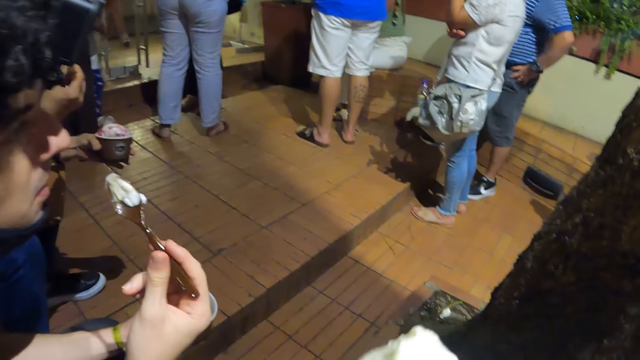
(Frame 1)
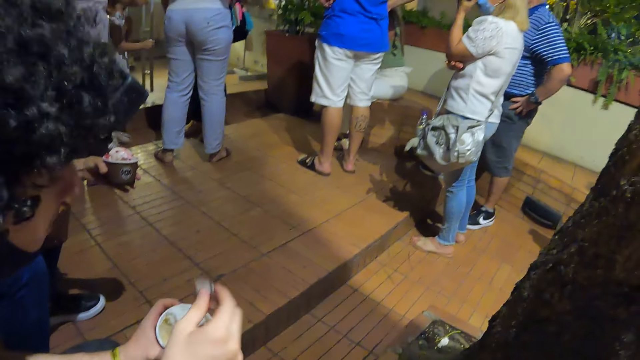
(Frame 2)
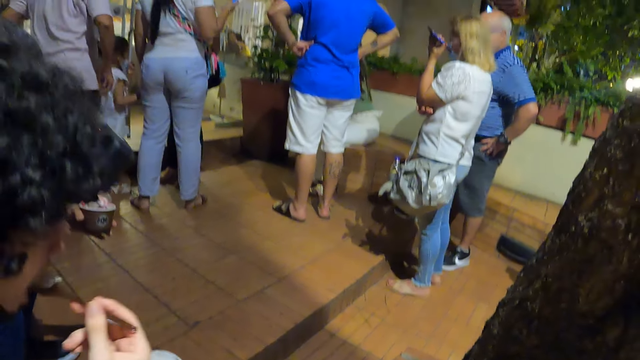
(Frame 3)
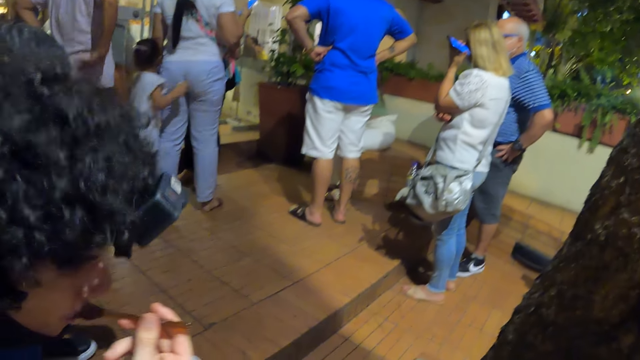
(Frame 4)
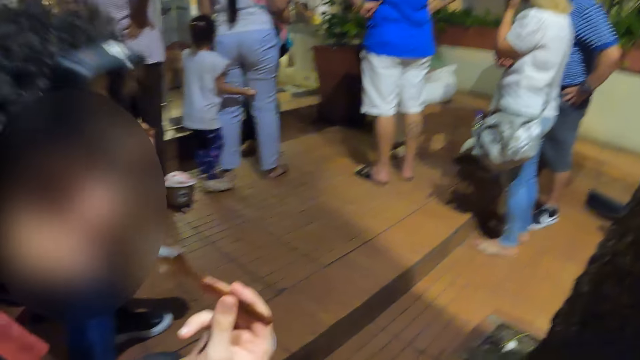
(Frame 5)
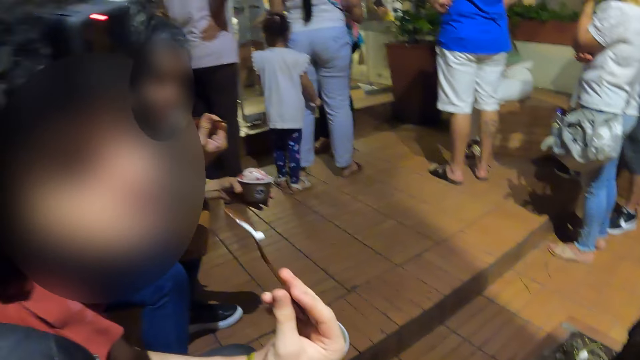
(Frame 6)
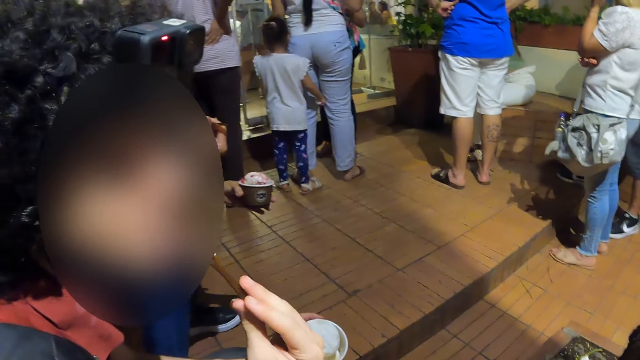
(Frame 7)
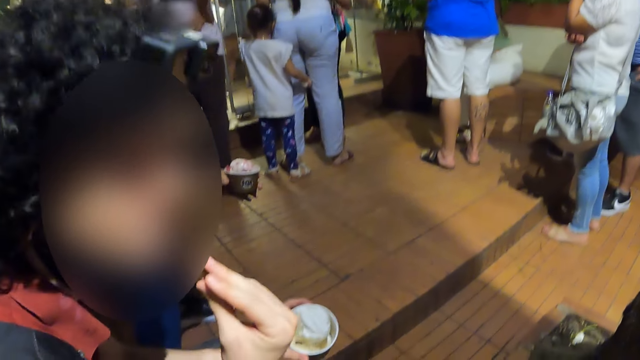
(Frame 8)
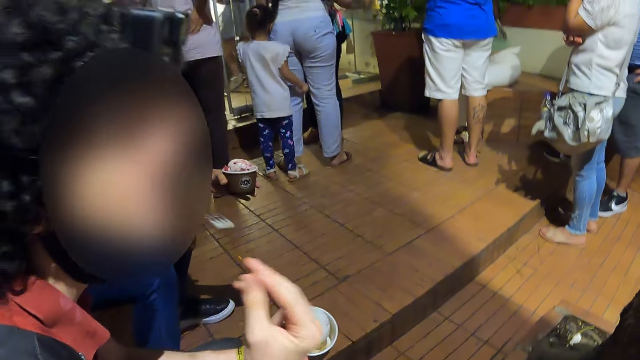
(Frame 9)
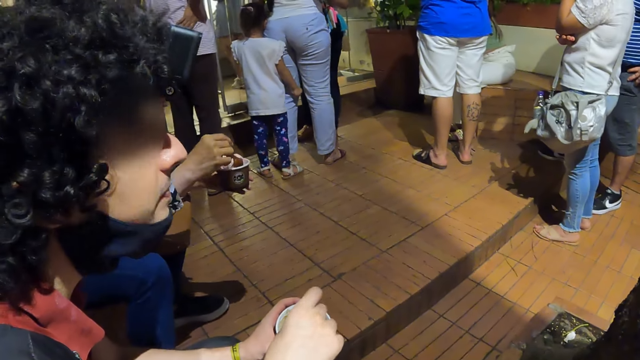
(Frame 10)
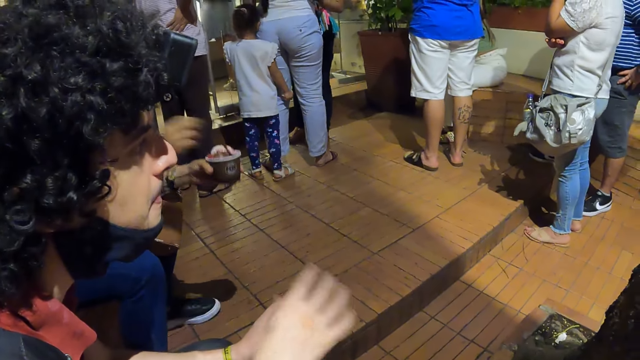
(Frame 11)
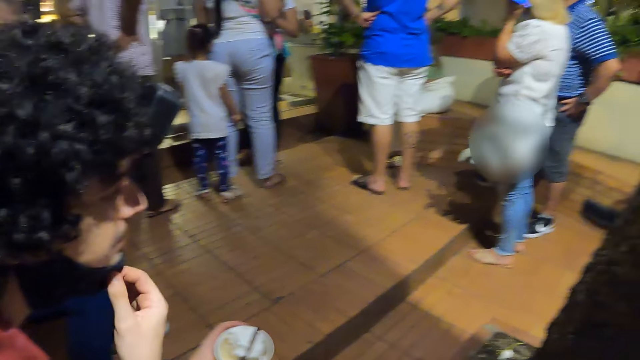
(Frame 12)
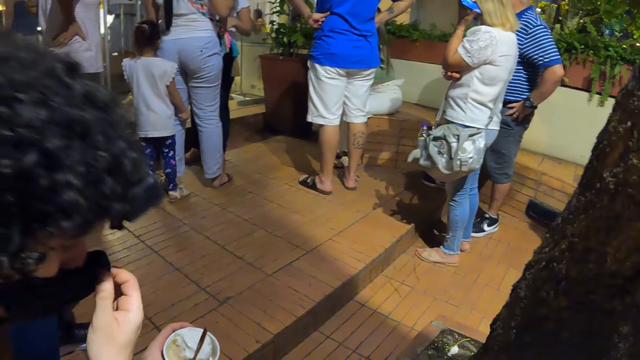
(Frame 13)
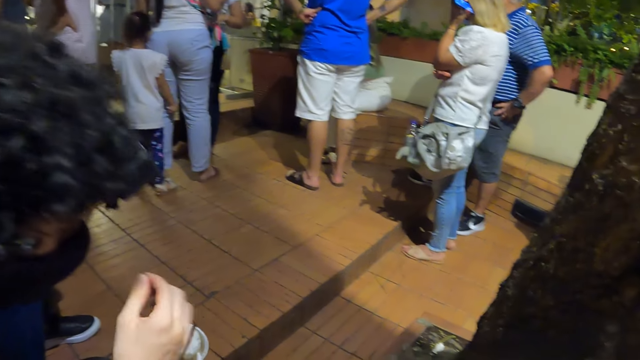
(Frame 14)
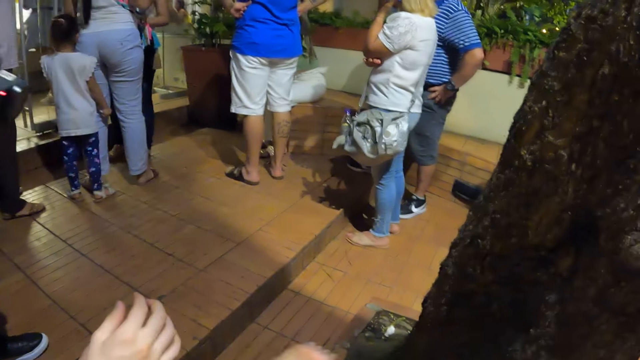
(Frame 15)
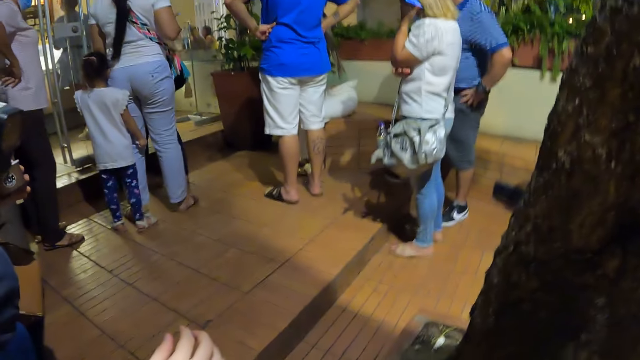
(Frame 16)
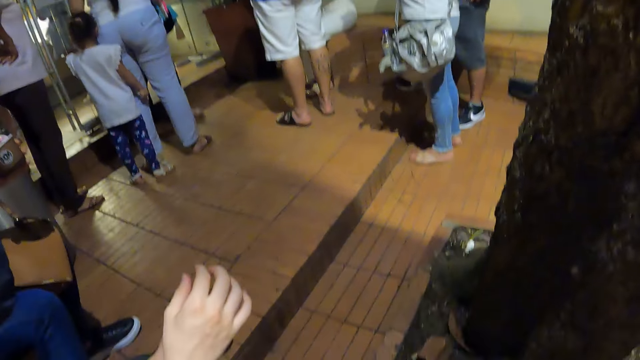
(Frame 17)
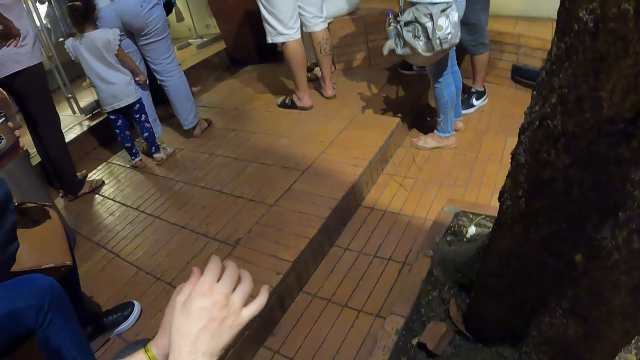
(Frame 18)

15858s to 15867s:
The camera wearer eats the ice cream. A man puts on the face mask.

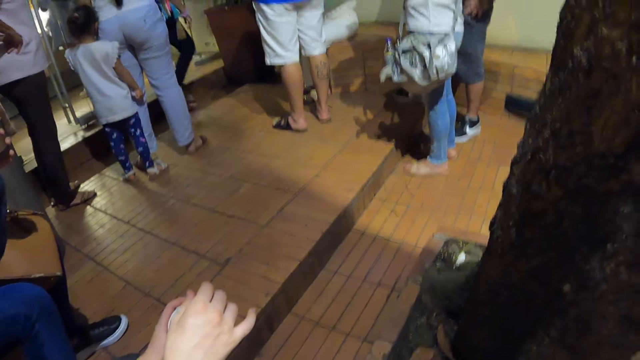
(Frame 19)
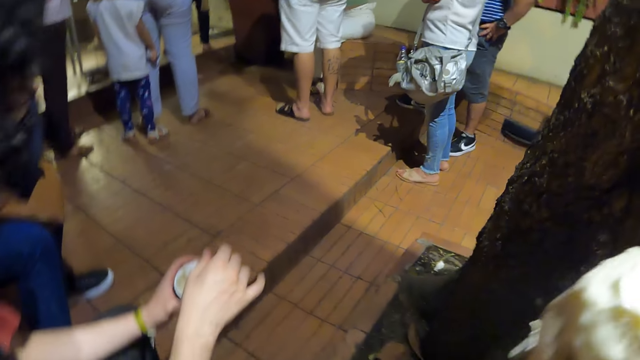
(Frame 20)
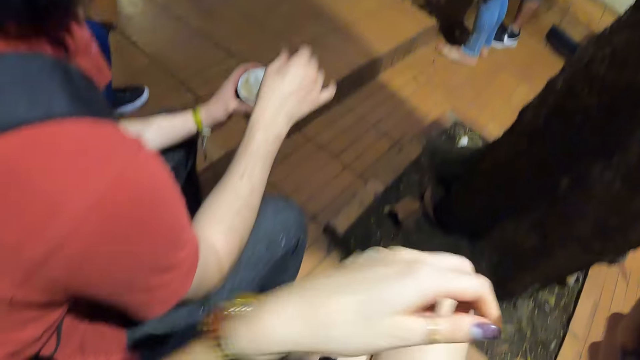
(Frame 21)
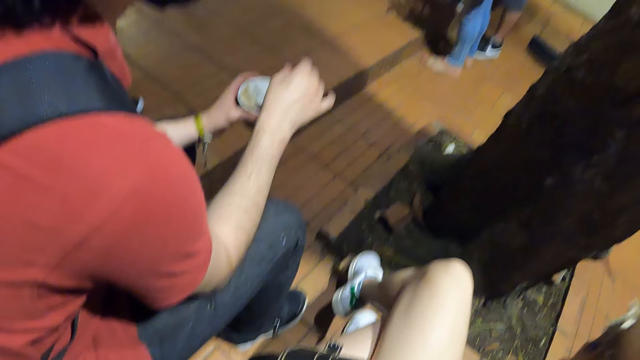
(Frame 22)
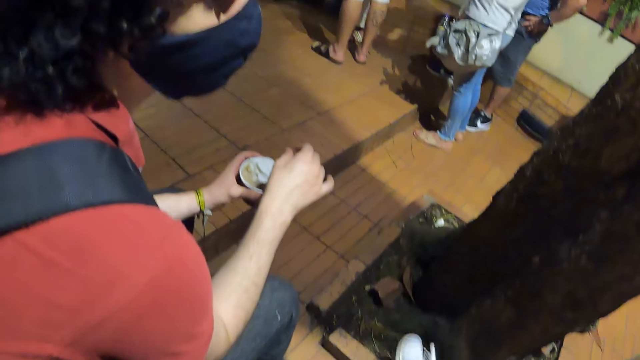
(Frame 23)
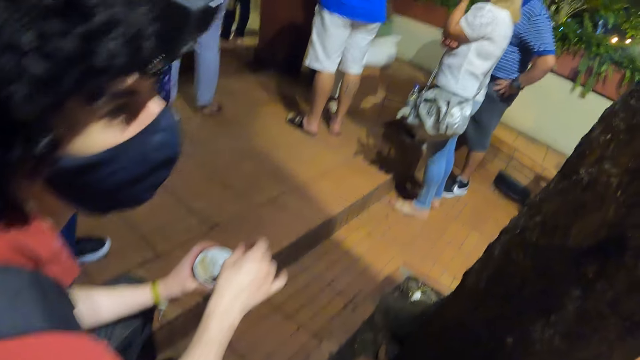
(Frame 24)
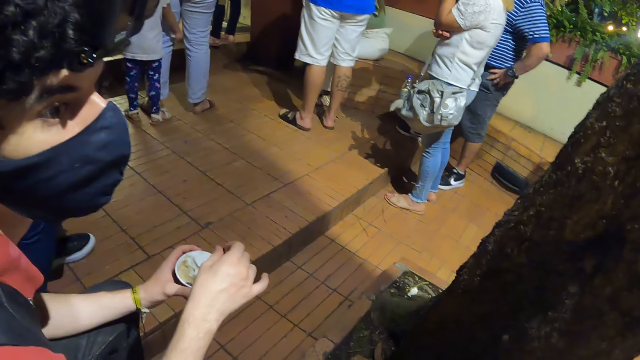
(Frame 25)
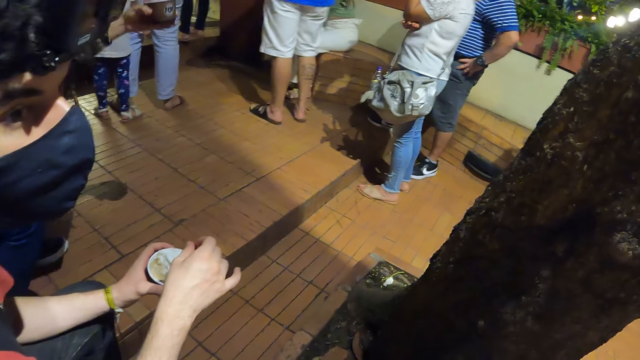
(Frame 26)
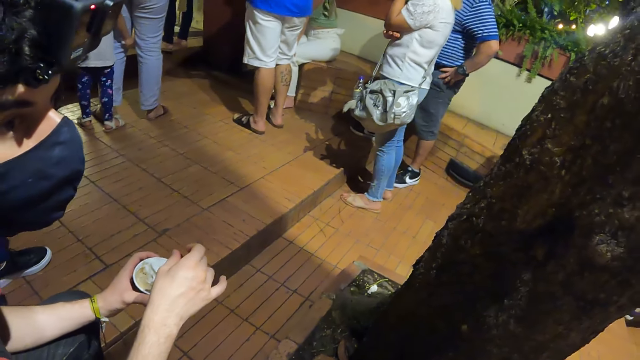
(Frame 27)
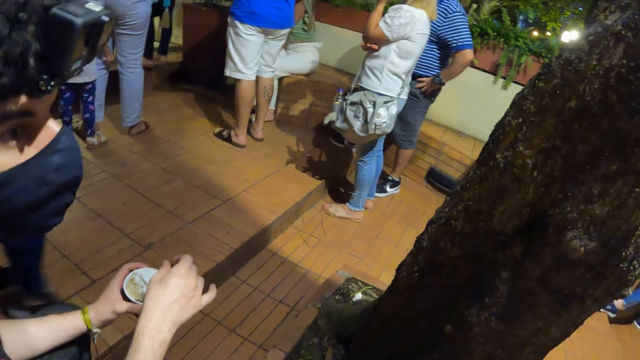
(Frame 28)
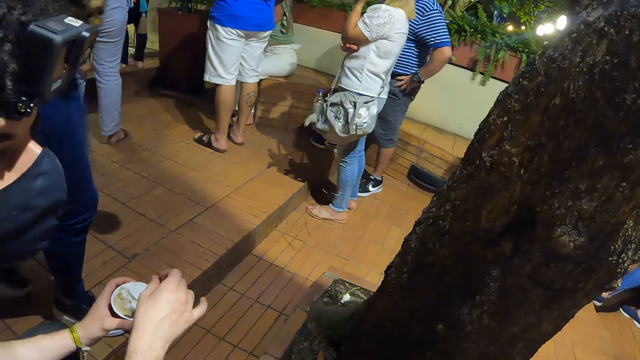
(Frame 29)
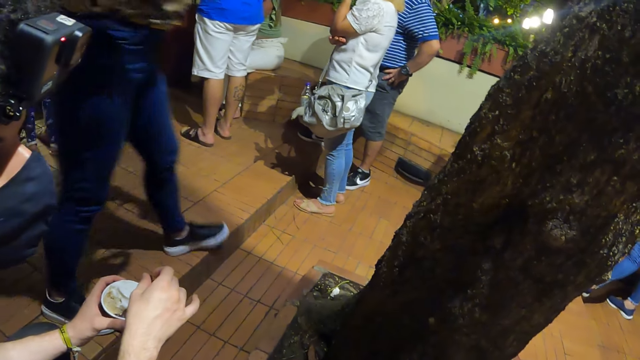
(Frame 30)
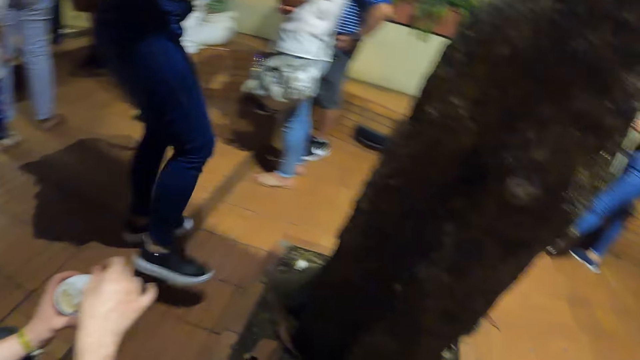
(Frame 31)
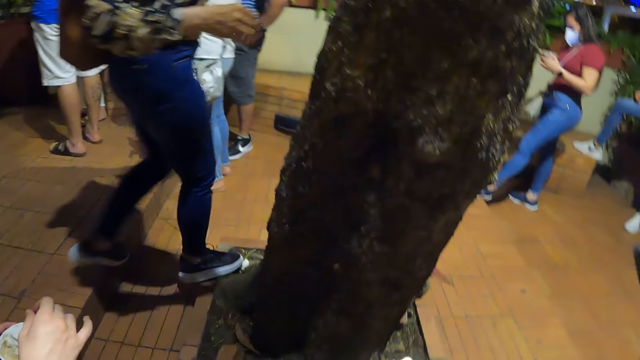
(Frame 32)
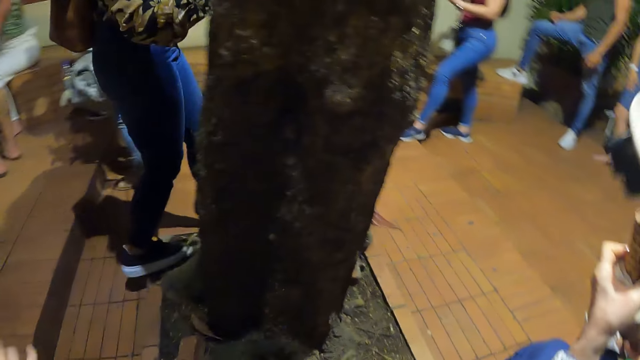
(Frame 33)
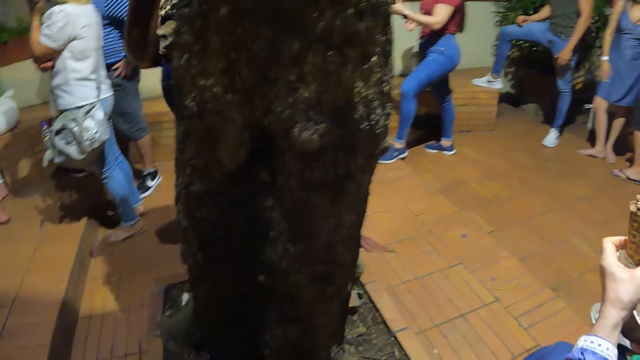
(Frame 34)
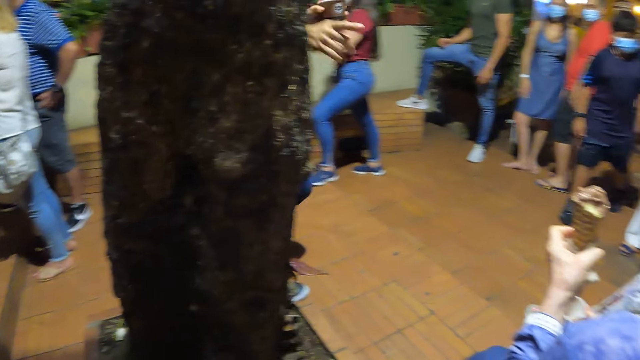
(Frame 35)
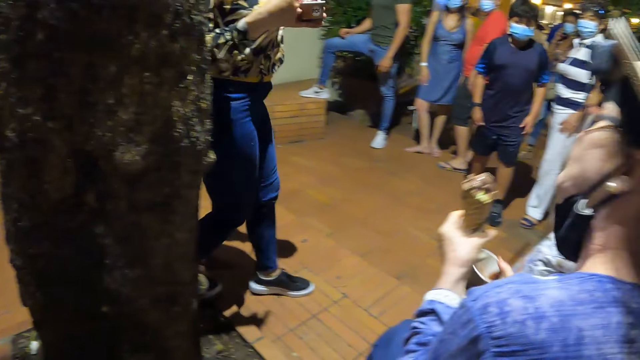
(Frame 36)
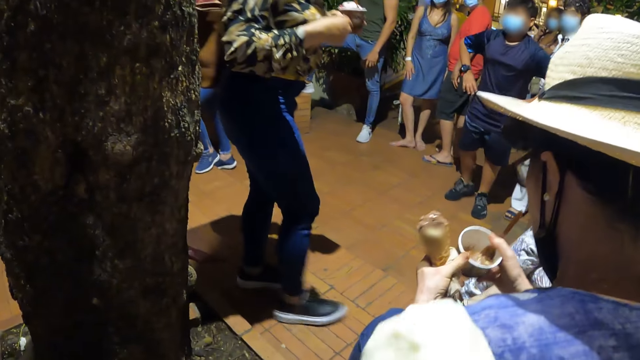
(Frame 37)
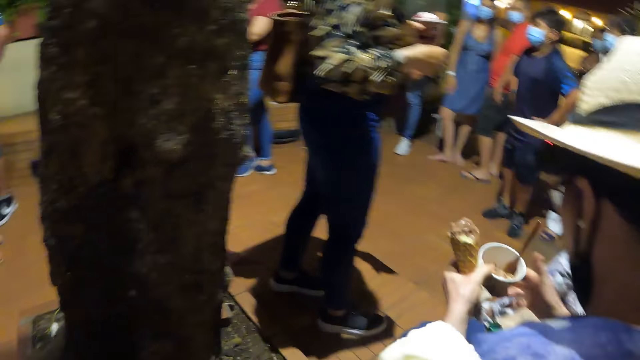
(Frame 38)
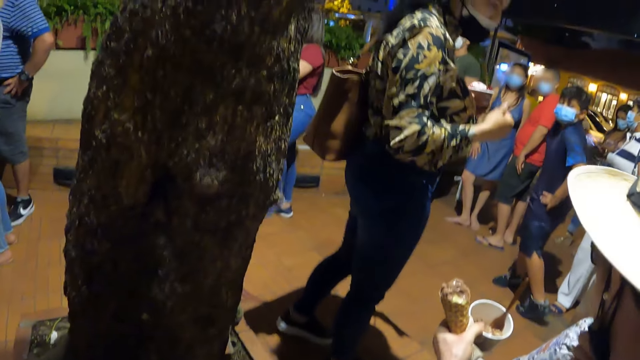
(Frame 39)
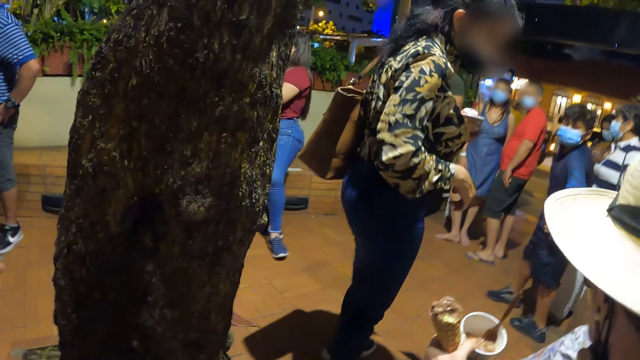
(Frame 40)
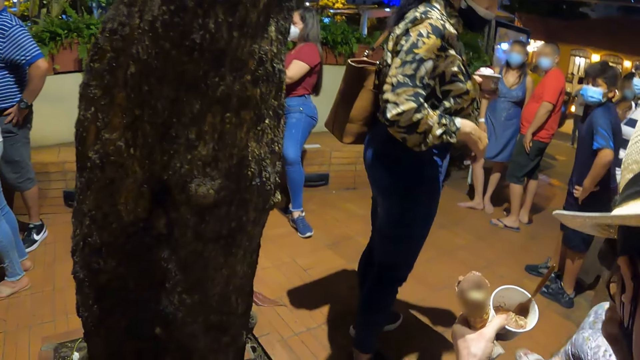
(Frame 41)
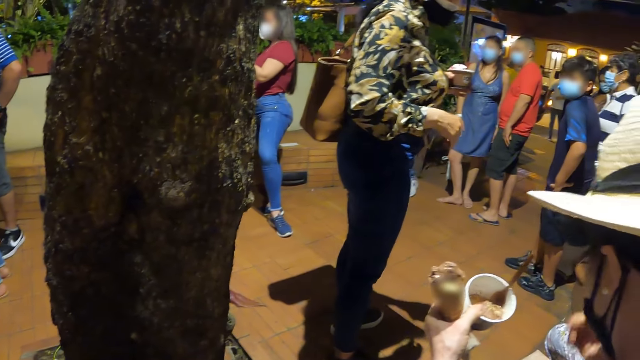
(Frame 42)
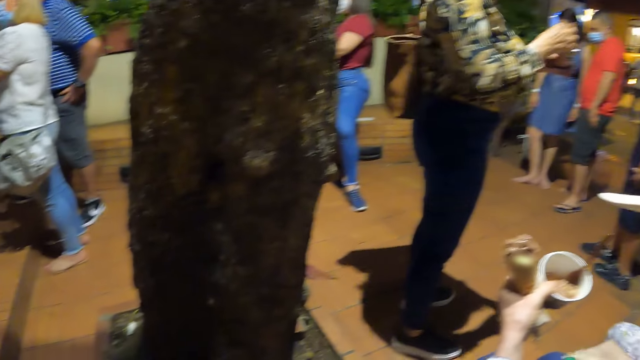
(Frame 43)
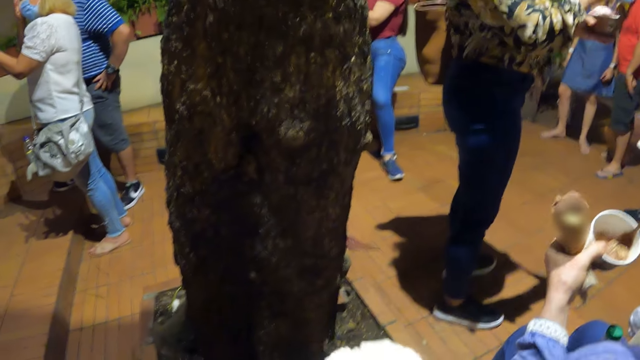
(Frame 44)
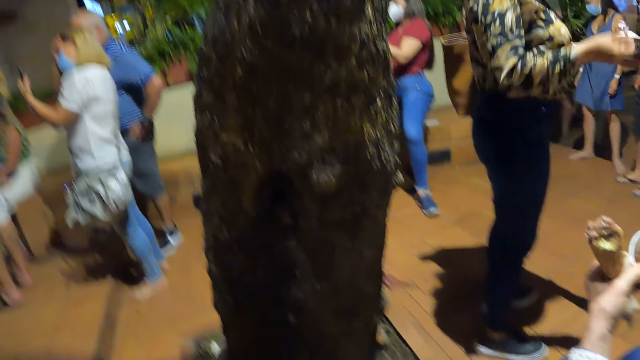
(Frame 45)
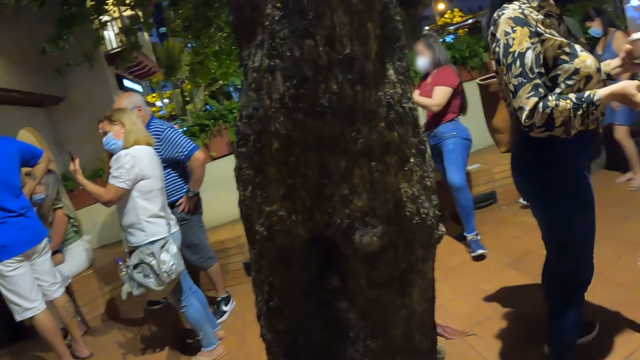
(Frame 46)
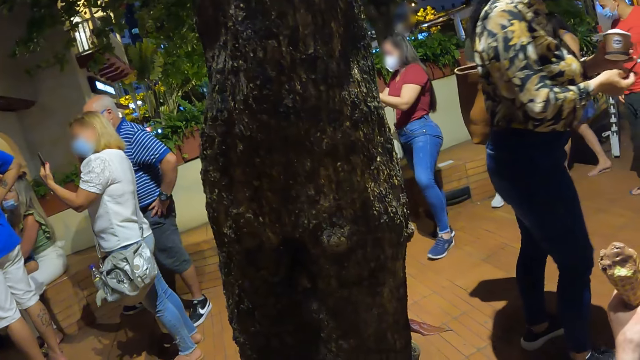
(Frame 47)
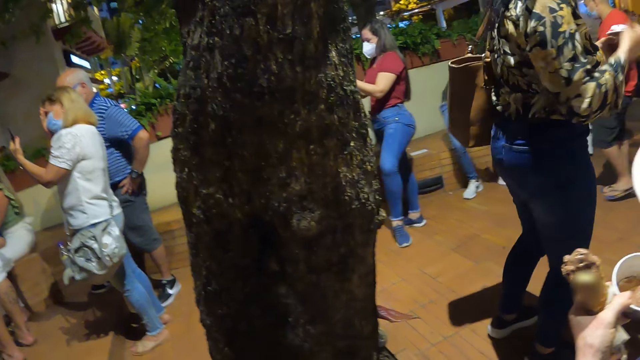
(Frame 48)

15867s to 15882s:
The camera wearer lifts his hand. He looks around. A man holds a spoon. The camera wearer looks around.
